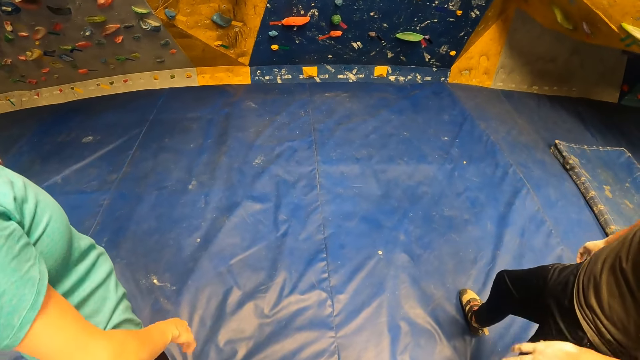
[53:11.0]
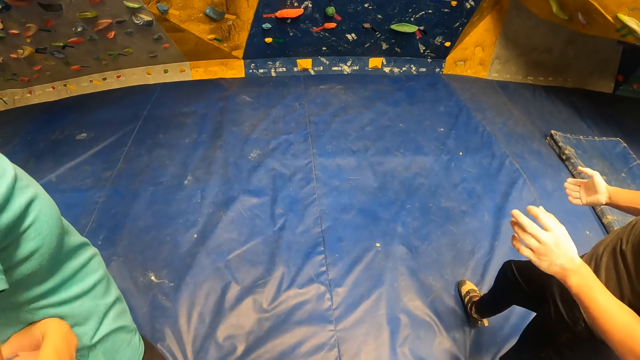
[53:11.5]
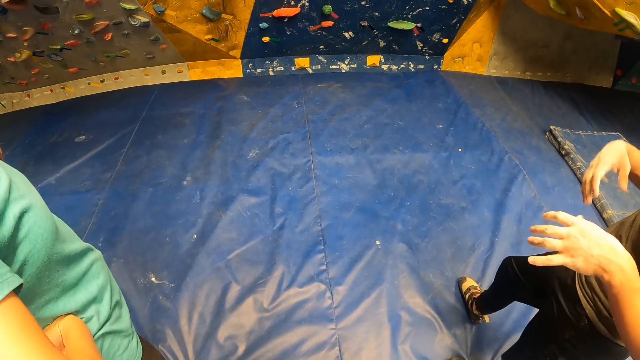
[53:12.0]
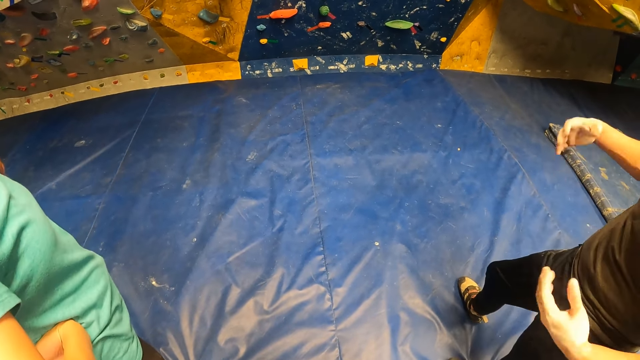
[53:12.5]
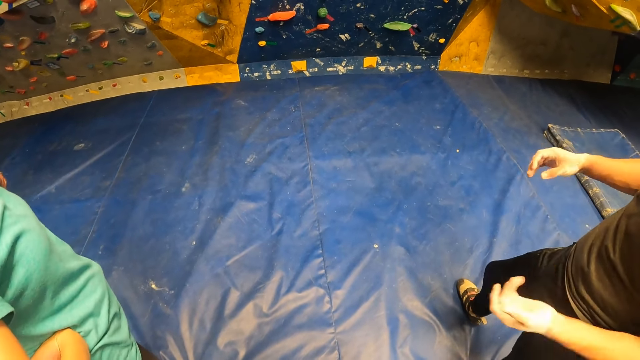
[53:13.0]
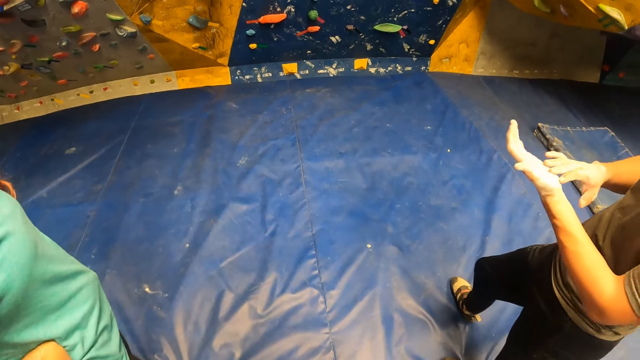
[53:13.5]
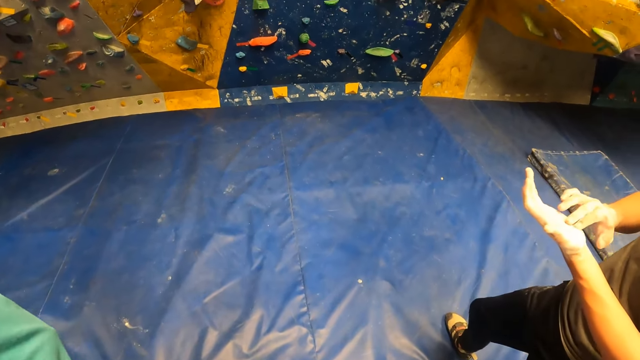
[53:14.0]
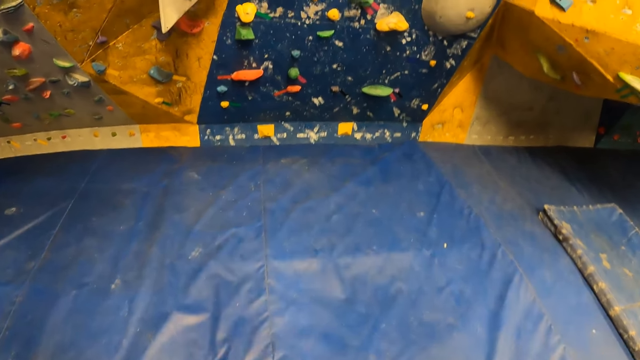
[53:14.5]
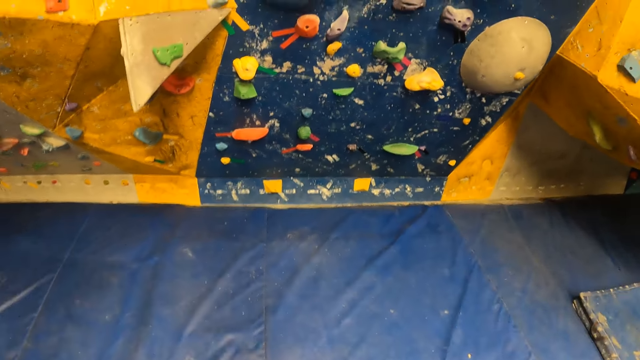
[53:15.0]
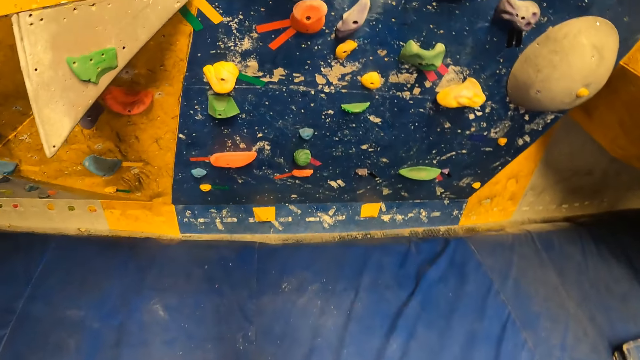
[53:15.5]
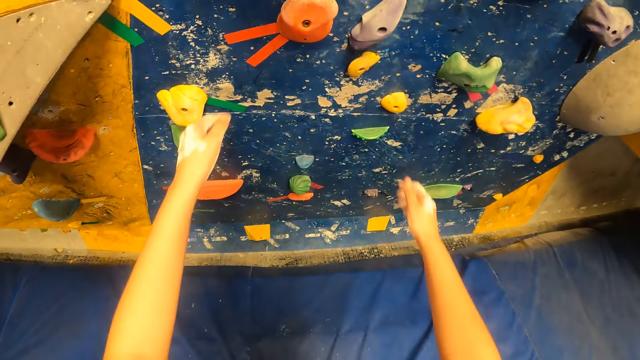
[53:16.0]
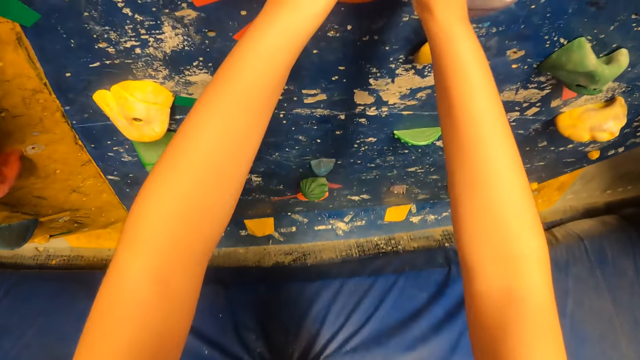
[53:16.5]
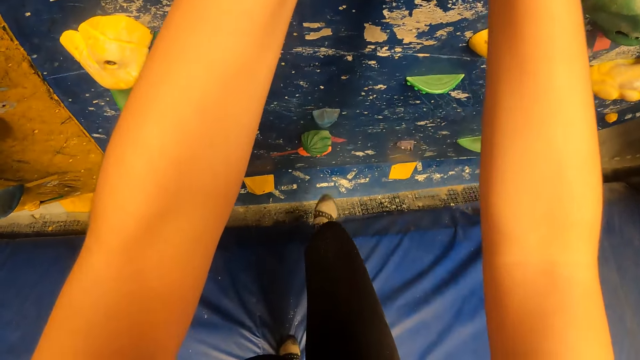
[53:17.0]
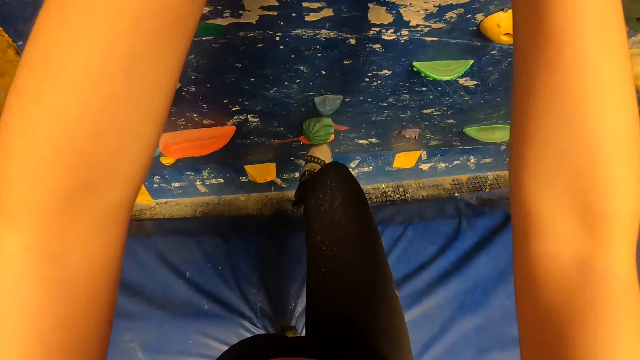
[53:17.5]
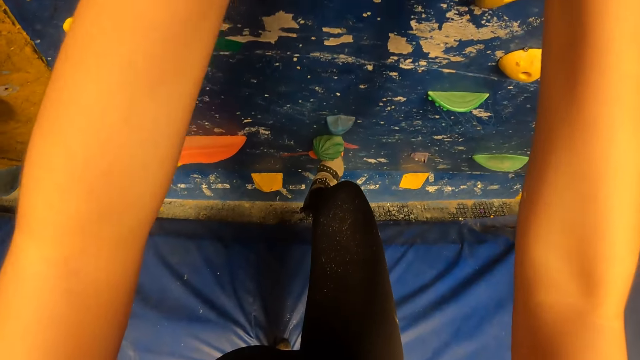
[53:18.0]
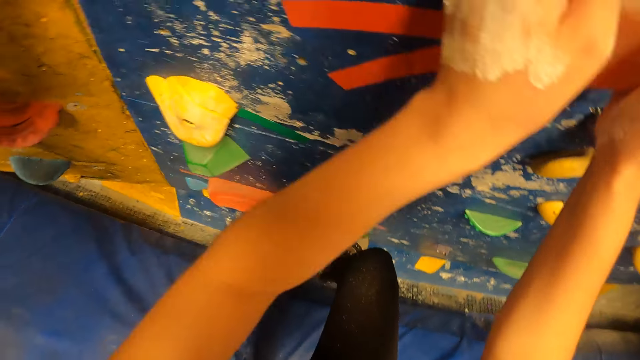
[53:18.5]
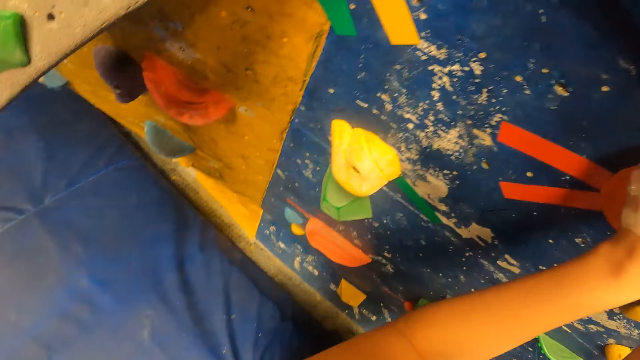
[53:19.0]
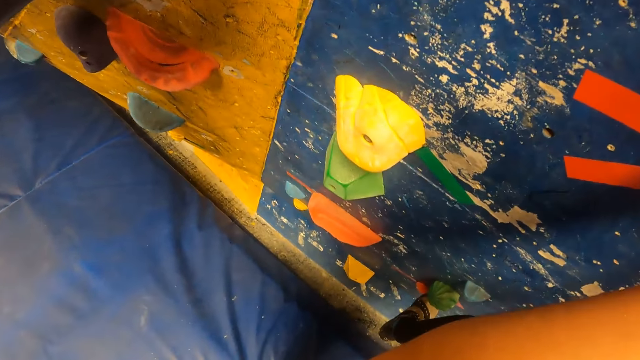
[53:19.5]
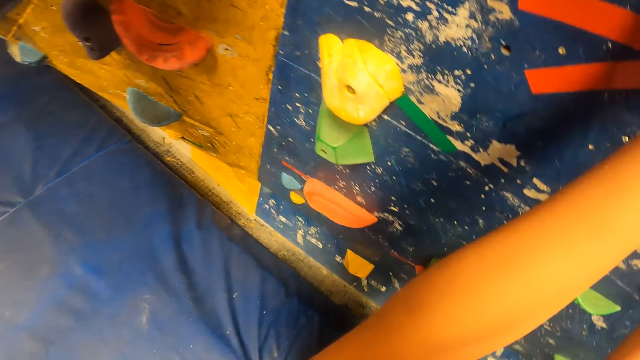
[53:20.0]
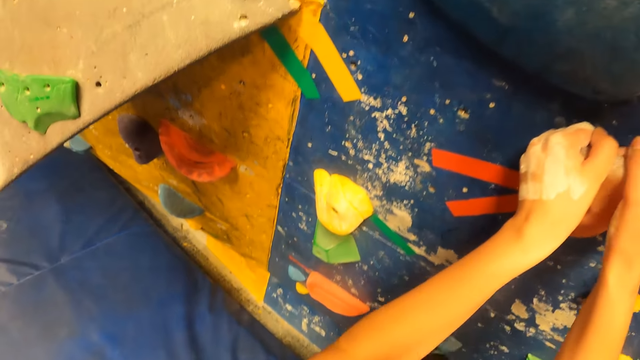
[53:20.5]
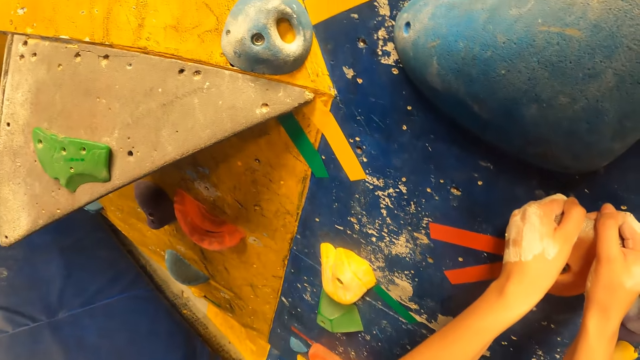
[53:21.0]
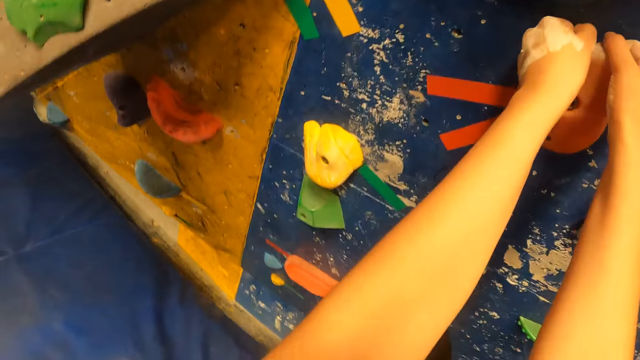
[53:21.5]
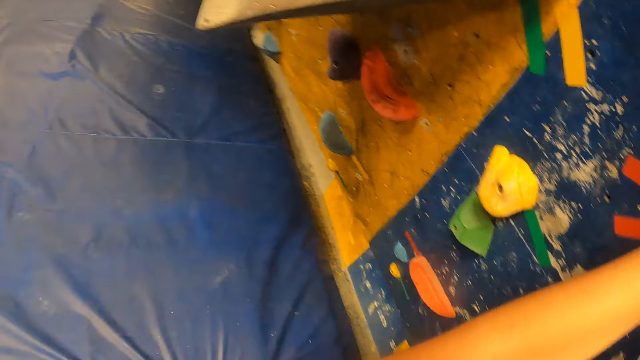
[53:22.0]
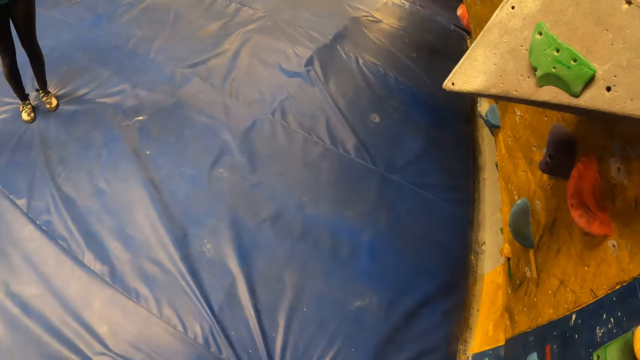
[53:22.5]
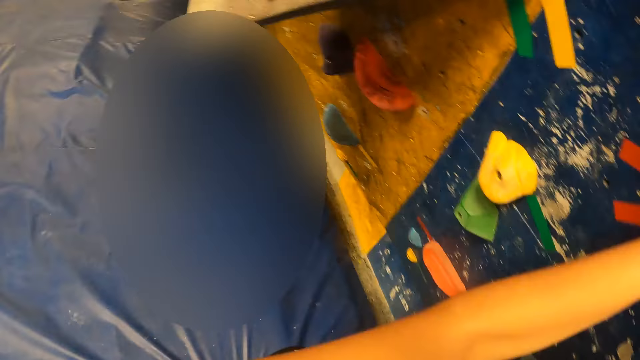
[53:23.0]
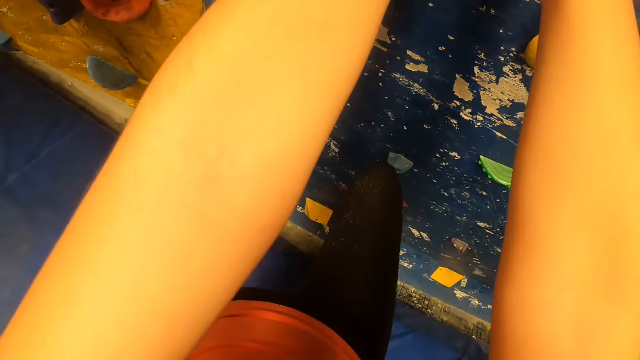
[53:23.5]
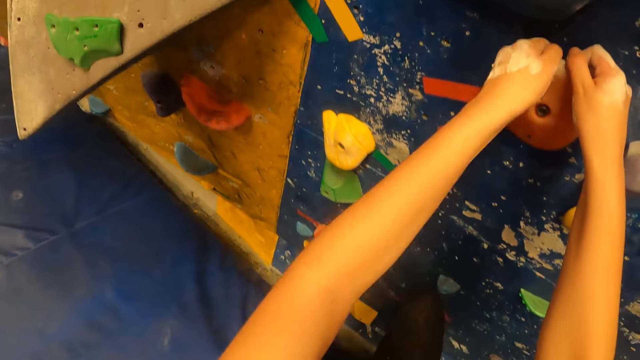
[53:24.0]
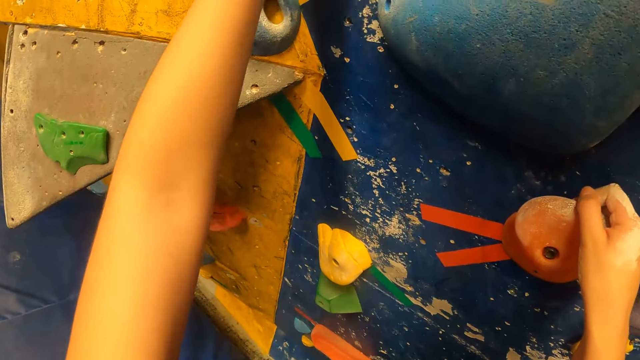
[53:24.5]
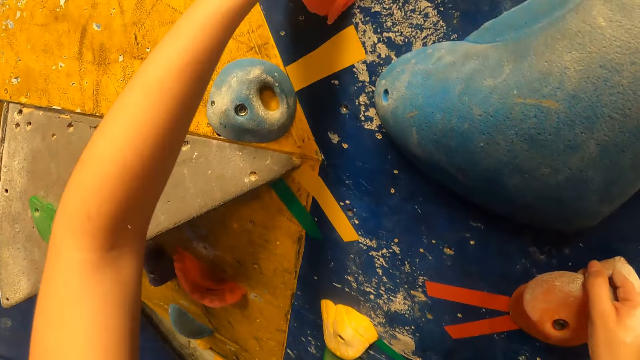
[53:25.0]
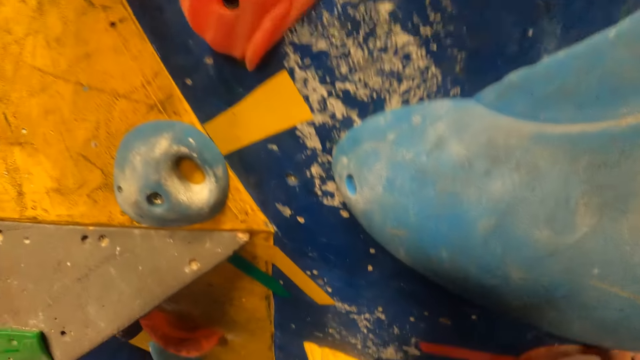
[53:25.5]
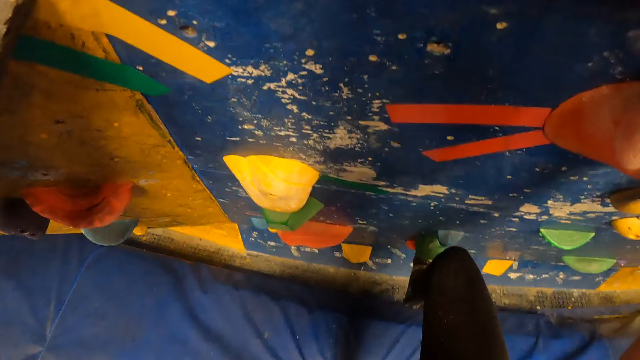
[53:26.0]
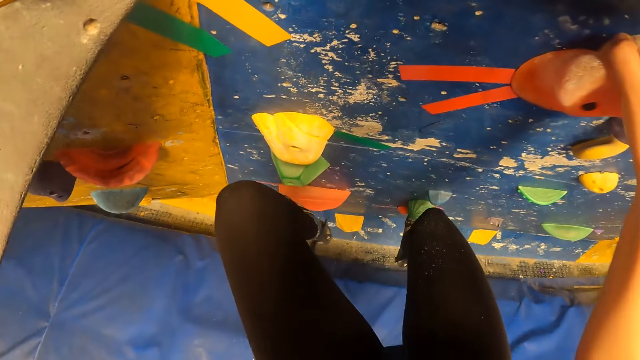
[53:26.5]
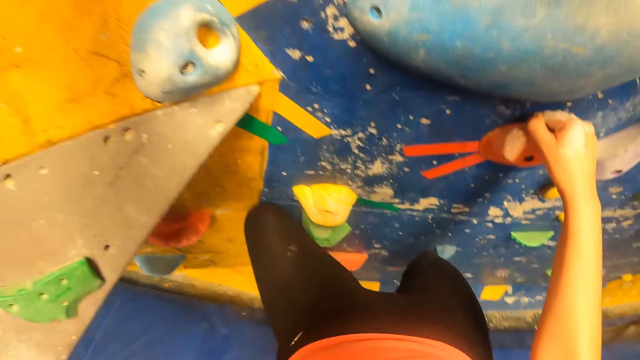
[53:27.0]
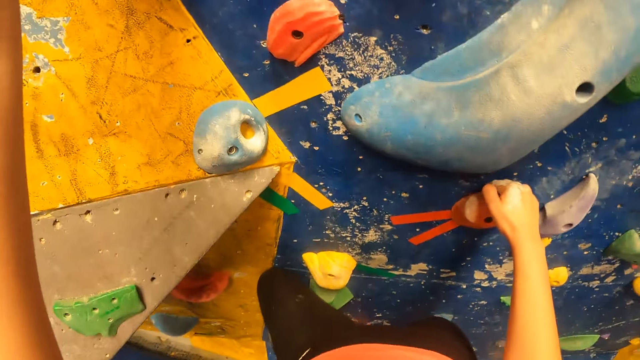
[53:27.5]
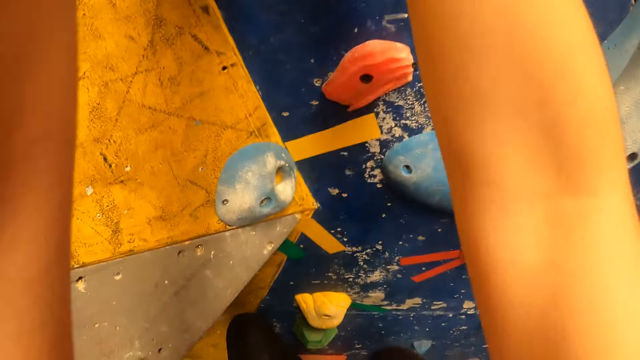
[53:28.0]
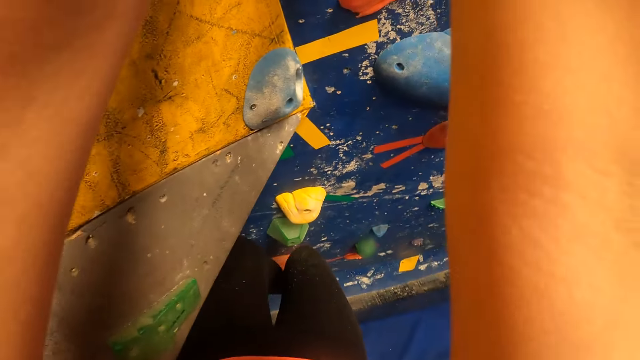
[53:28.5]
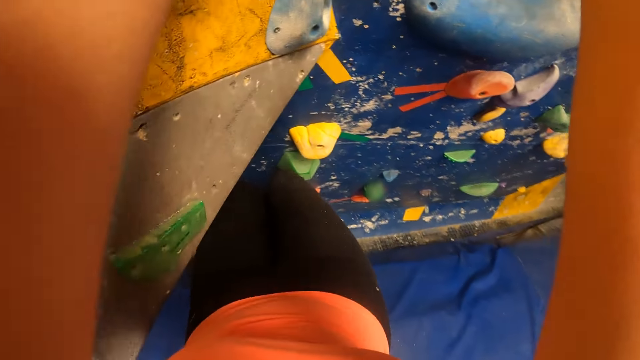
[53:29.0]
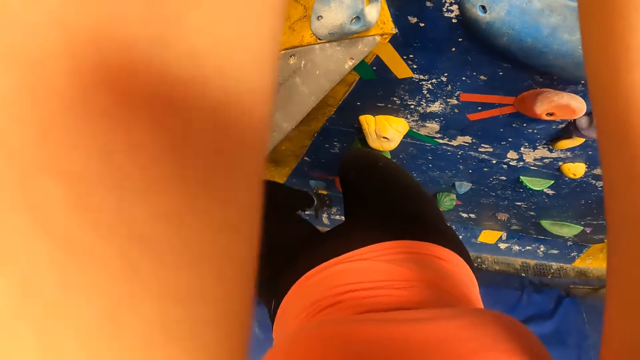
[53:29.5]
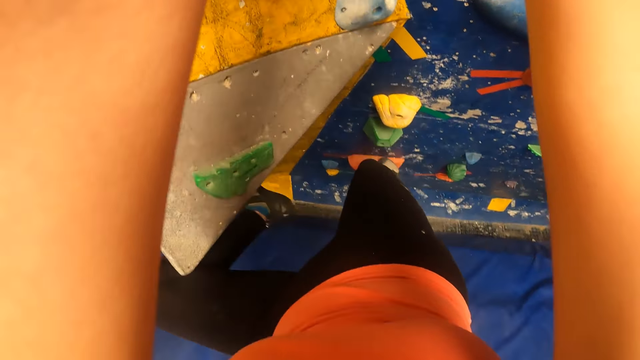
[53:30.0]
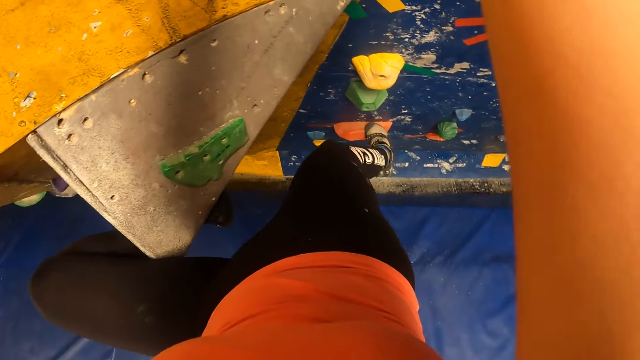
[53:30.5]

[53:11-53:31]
The camera wearer moves forward. They touch the wall with both hands. They hold a rock. They climb the wall with both hands and legs. They climb the wall.
